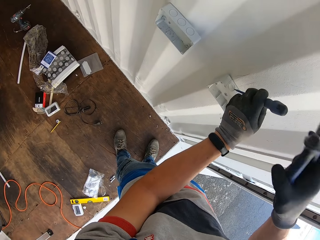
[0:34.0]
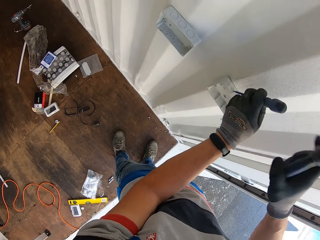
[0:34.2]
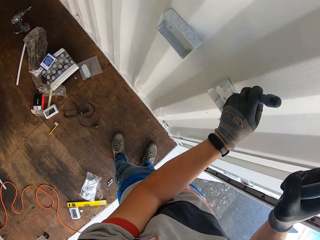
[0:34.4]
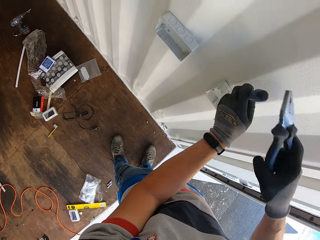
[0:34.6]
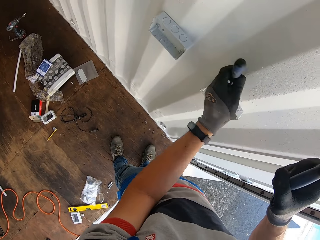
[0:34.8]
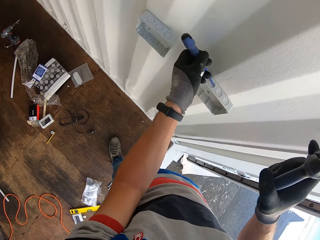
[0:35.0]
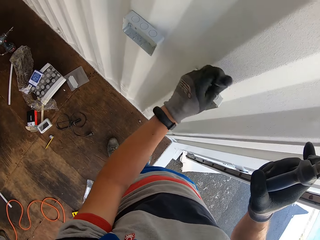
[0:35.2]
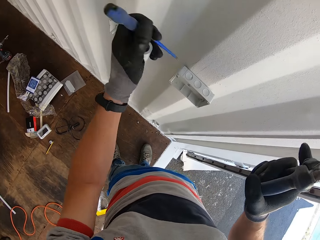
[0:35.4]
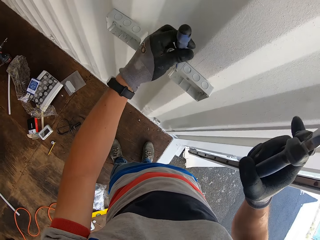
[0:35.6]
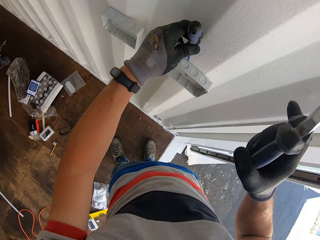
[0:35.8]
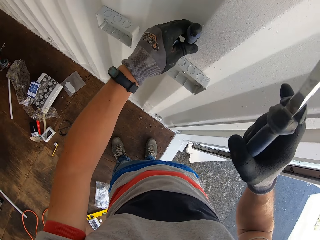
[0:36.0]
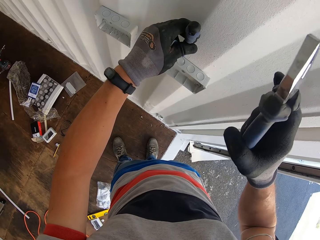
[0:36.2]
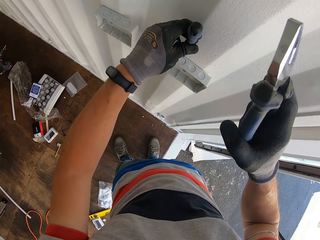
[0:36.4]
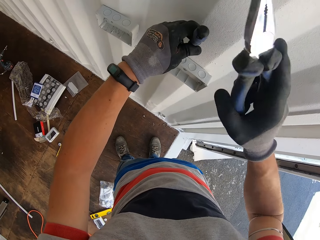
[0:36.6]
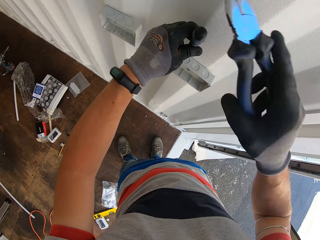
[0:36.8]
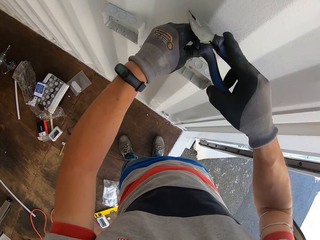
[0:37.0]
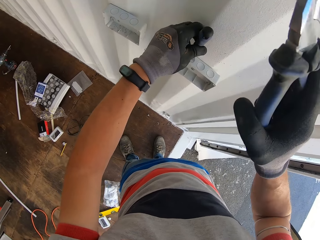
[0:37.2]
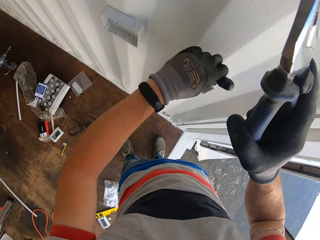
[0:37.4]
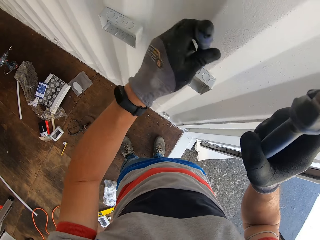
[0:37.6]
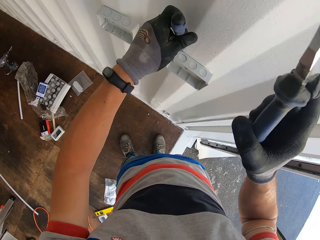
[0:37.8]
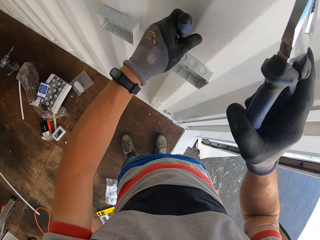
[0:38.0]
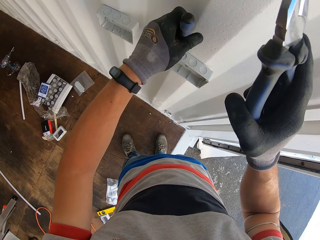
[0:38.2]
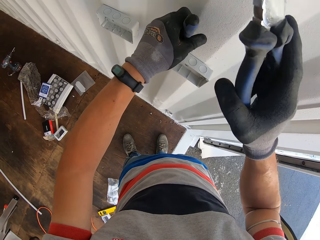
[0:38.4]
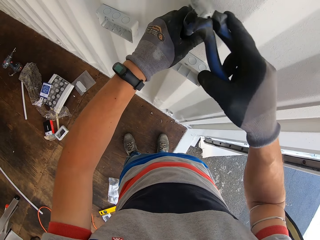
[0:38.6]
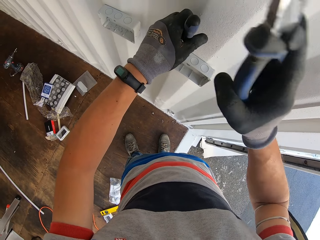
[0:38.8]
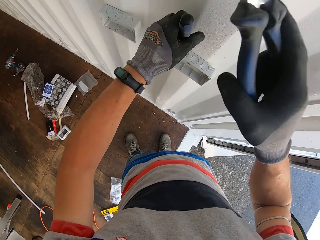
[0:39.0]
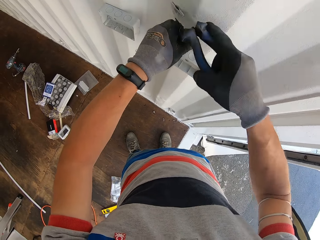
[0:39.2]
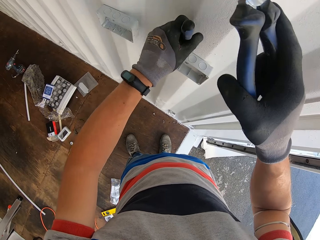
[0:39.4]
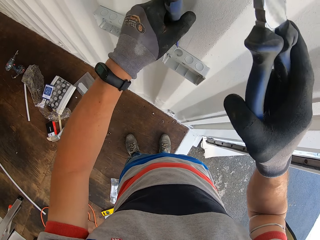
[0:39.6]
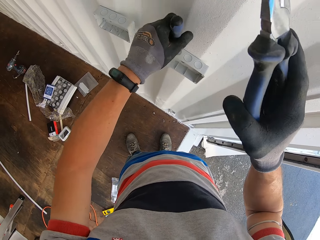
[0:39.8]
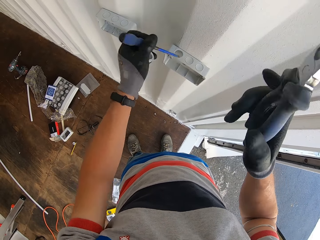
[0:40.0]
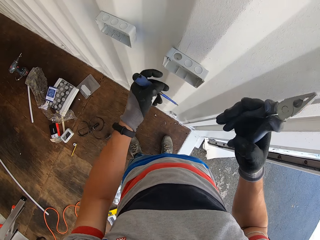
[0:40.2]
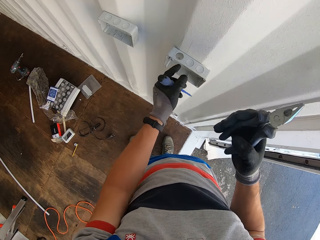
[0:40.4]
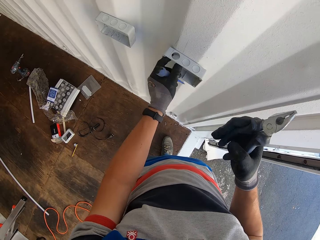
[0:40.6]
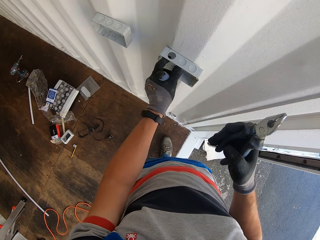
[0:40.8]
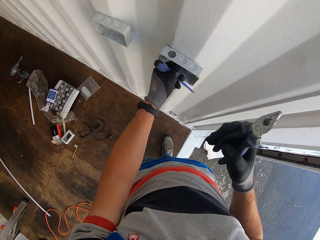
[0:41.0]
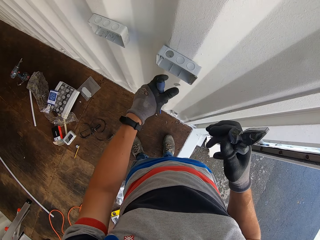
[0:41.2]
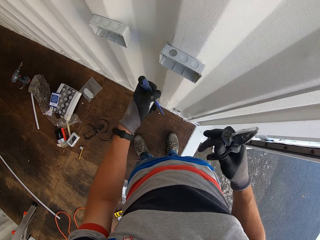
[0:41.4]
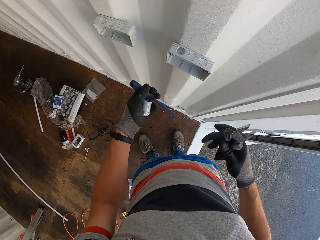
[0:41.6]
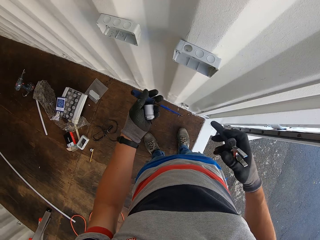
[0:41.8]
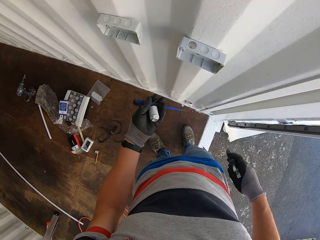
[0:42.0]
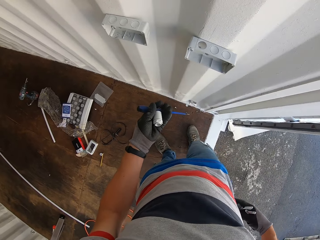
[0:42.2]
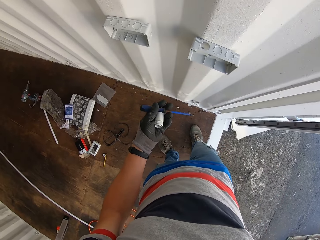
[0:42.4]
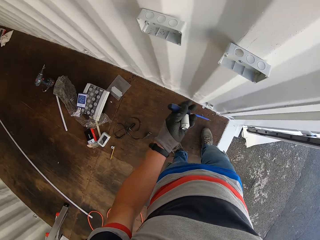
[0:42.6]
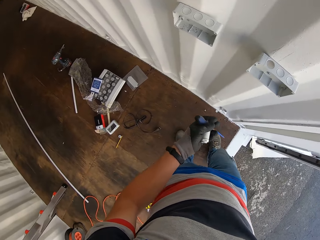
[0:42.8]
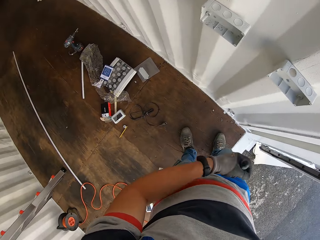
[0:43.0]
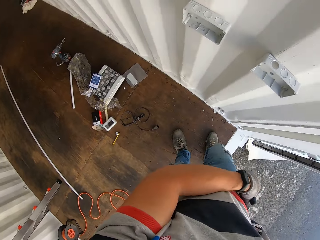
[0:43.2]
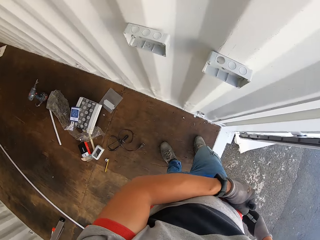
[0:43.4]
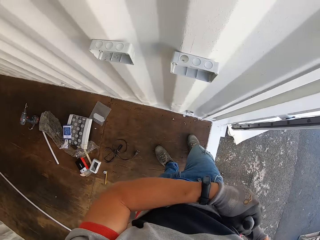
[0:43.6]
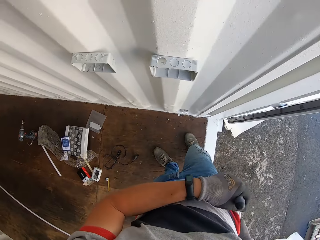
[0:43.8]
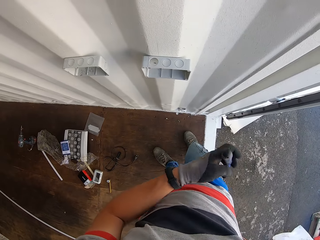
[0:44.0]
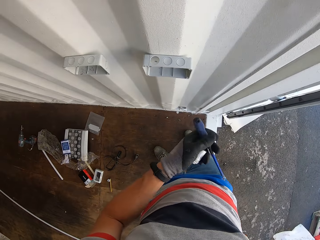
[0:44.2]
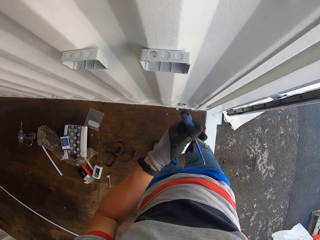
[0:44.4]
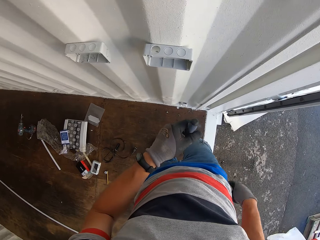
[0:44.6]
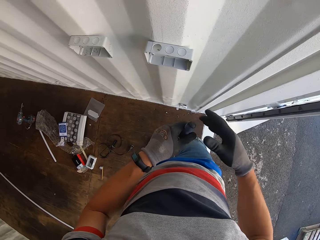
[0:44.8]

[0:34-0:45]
The camera wearer hits the screwdriver using the pliers. He removes part of the switch. He puts the pliers in his pocket.

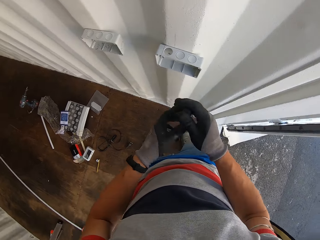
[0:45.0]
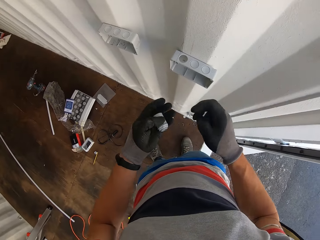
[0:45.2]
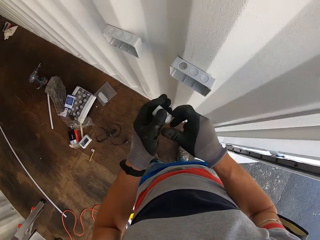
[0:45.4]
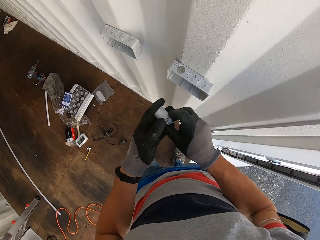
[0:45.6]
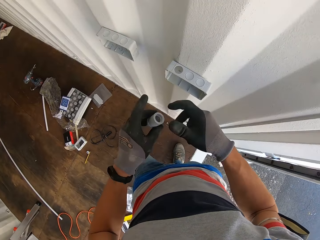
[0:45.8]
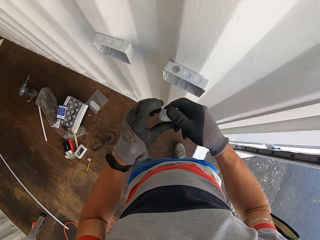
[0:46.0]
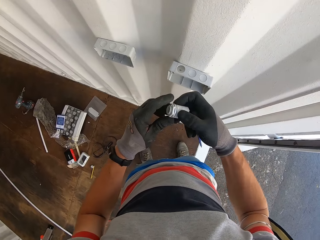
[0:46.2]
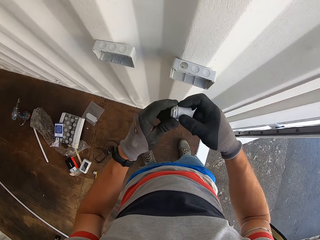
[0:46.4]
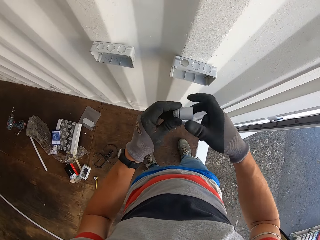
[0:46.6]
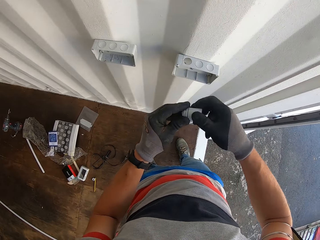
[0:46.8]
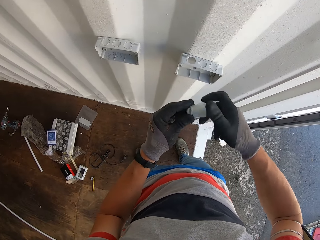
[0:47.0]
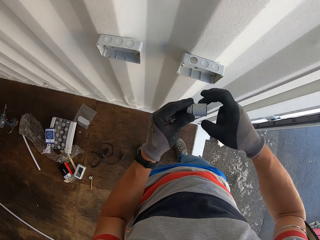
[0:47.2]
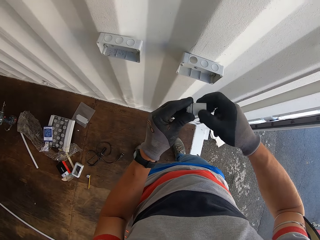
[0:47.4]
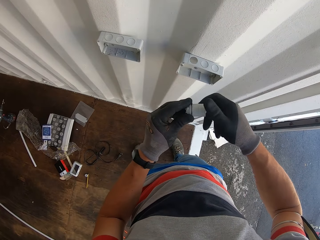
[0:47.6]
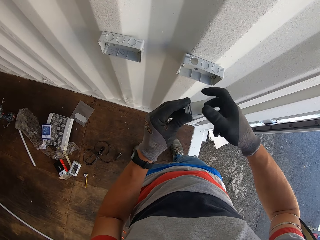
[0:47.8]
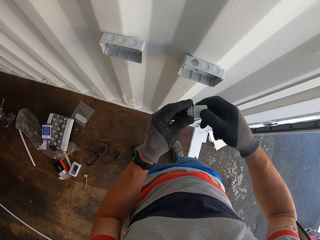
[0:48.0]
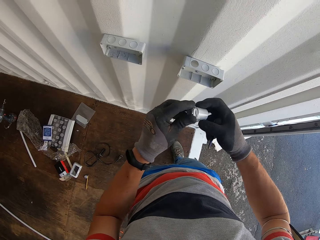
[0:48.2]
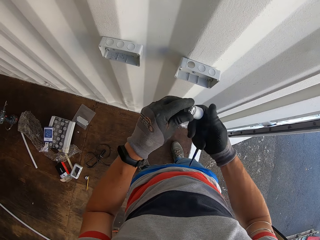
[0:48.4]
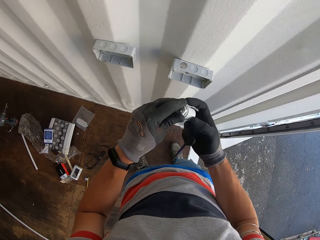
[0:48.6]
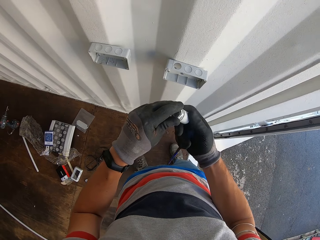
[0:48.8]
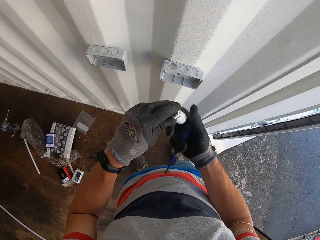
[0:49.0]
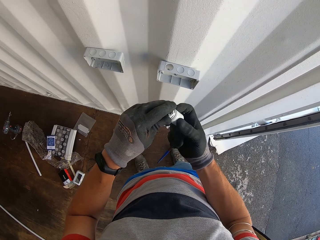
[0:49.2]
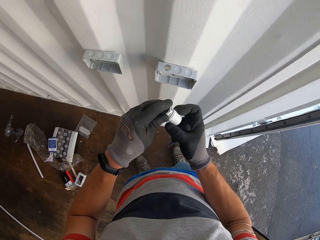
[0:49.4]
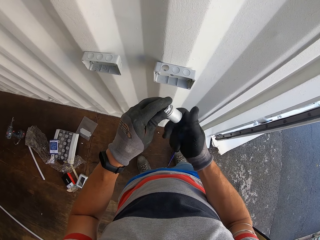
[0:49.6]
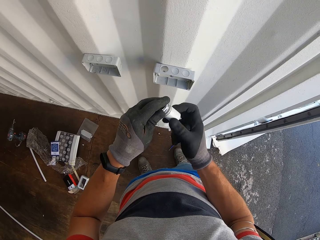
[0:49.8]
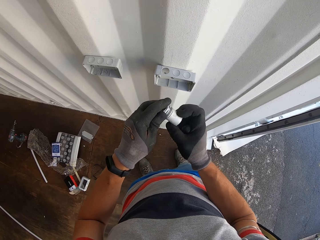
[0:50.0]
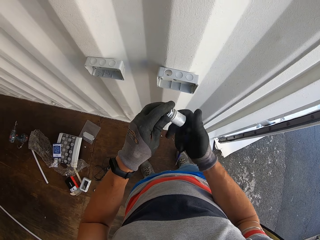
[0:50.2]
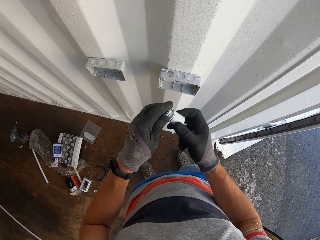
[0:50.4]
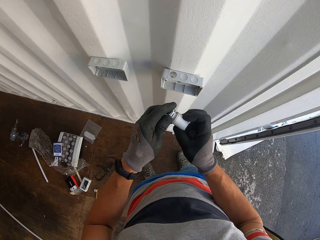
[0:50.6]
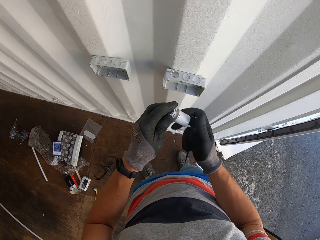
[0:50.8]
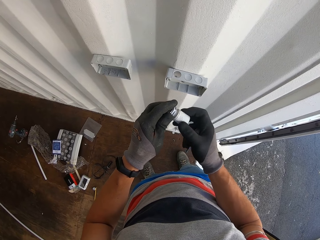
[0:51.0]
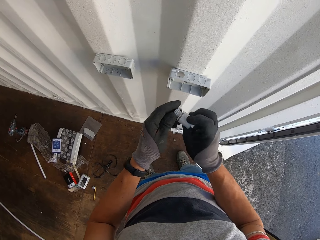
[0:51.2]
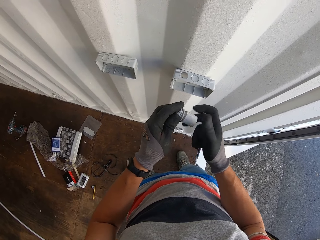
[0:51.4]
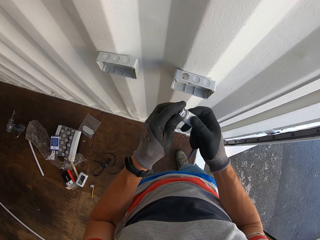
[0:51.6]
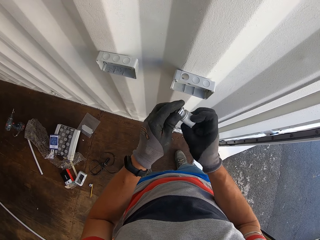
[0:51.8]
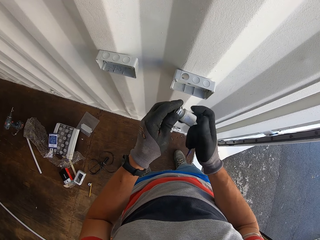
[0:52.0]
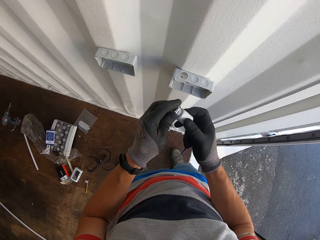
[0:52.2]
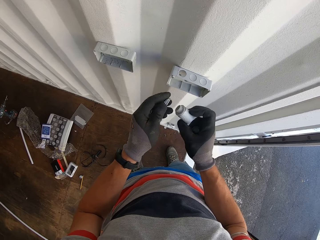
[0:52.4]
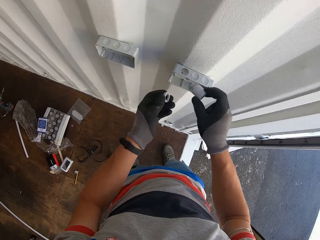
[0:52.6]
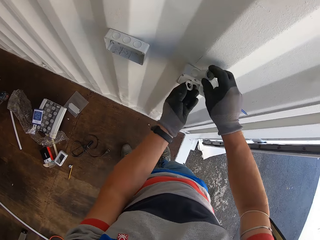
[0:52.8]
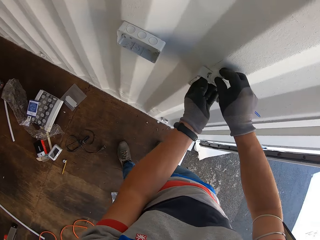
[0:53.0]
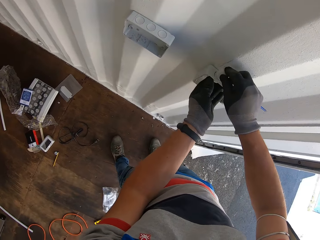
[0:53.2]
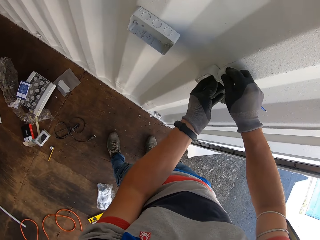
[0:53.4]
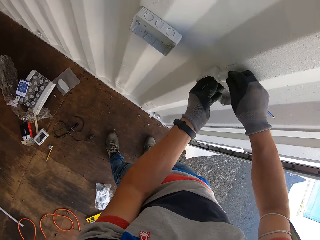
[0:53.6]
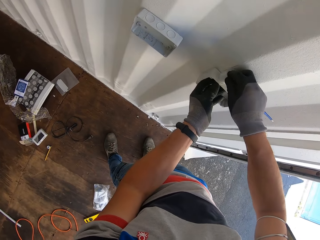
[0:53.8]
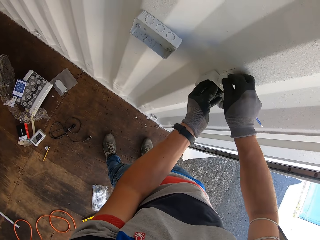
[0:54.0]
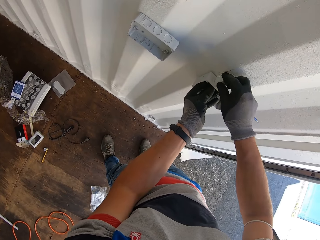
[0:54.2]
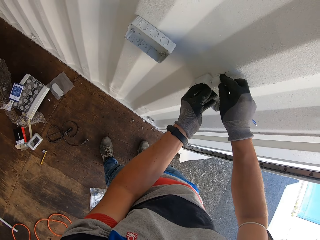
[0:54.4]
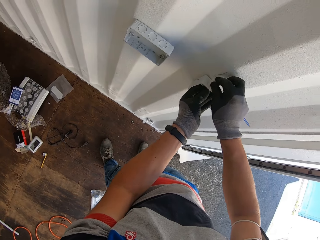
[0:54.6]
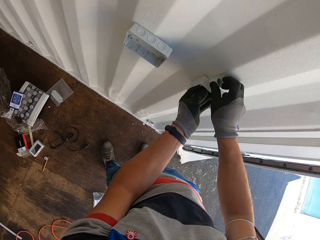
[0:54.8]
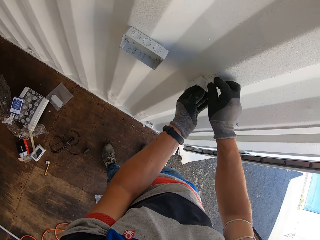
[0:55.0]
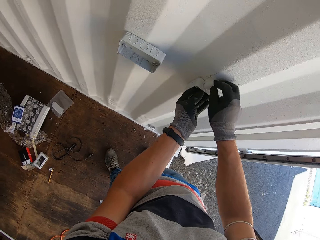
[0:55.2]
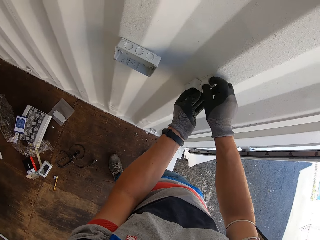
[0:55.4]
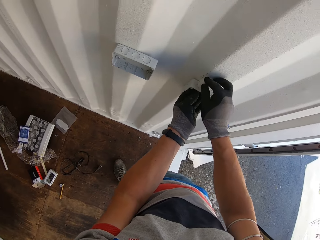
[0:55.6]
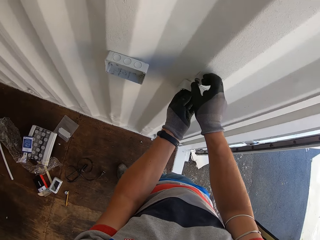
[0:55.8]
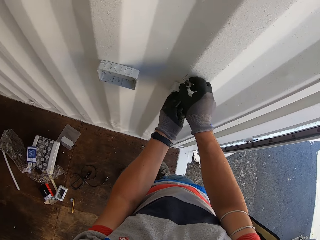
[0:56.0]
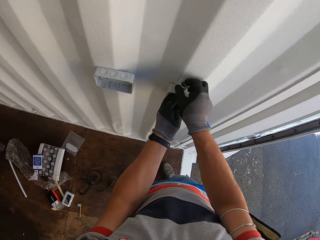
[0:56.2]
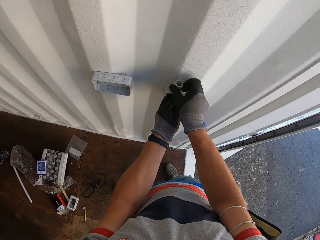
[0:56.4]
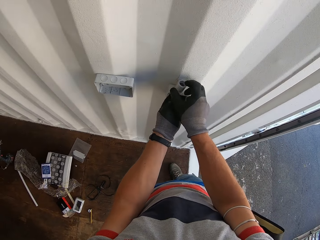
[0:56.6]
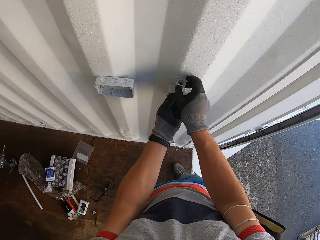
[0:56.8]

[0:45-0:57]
The camera wearer opens the cable pass or conduit fitting. They fix the cable pass. They put the conduit fitting in the switch.
